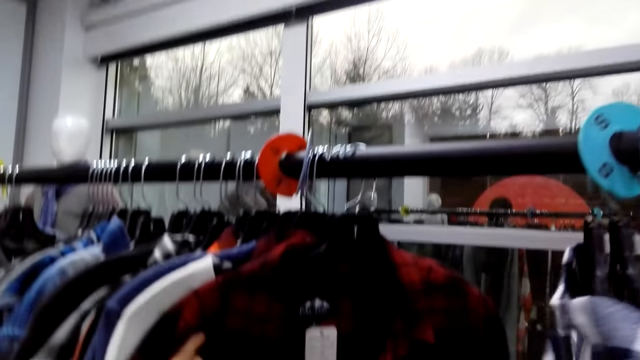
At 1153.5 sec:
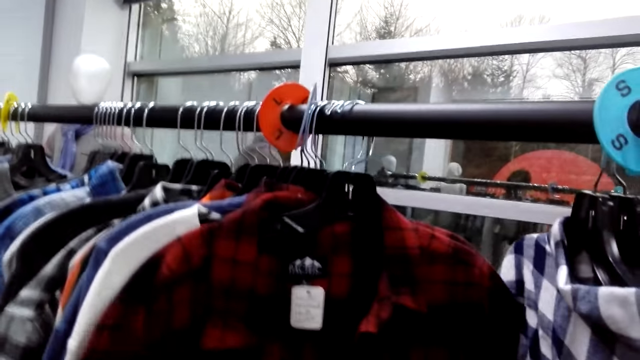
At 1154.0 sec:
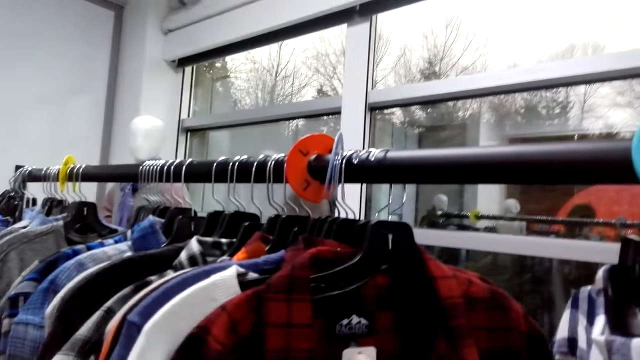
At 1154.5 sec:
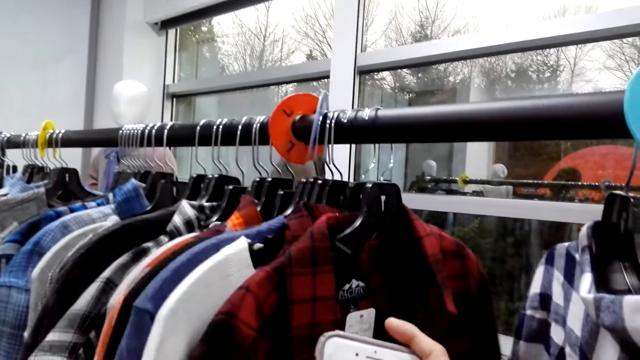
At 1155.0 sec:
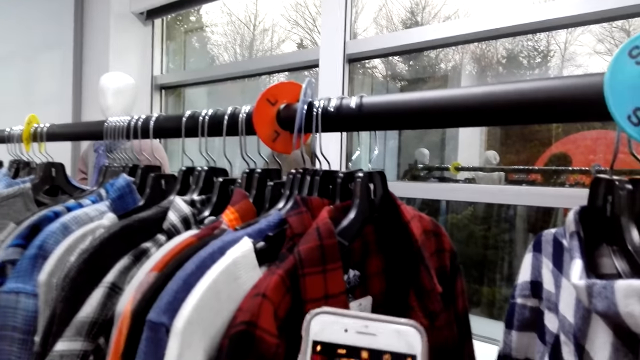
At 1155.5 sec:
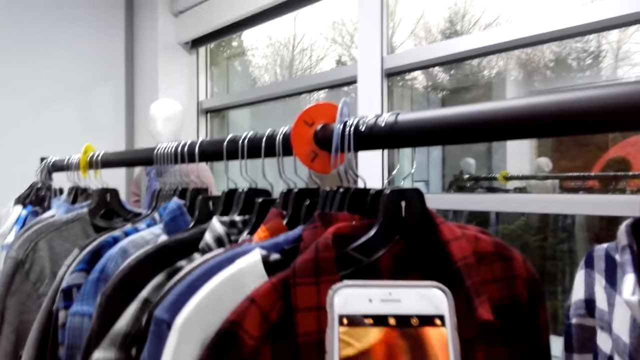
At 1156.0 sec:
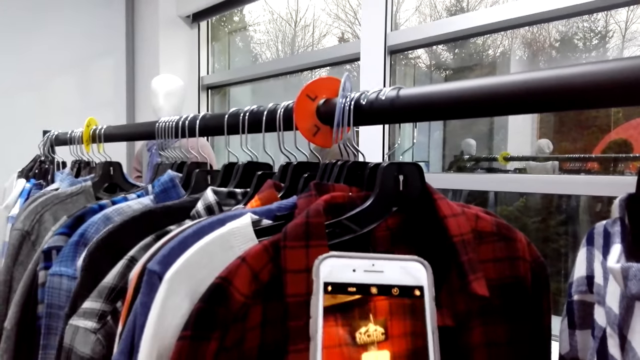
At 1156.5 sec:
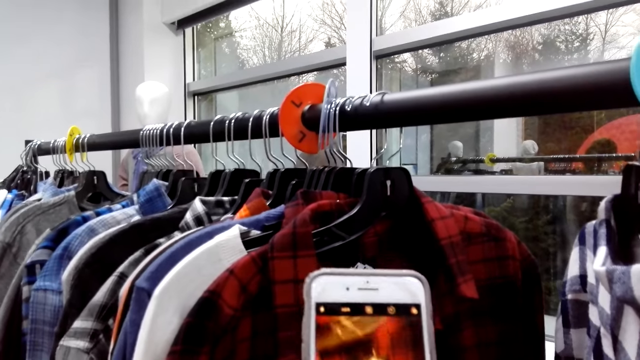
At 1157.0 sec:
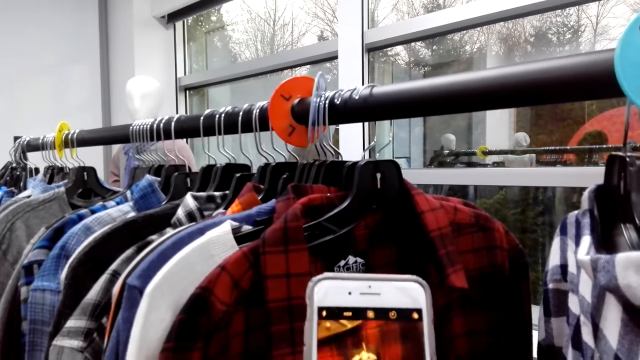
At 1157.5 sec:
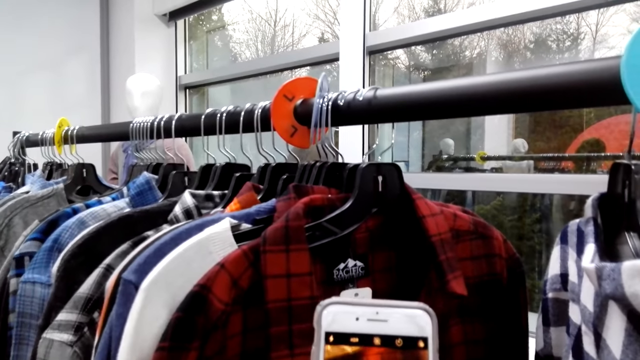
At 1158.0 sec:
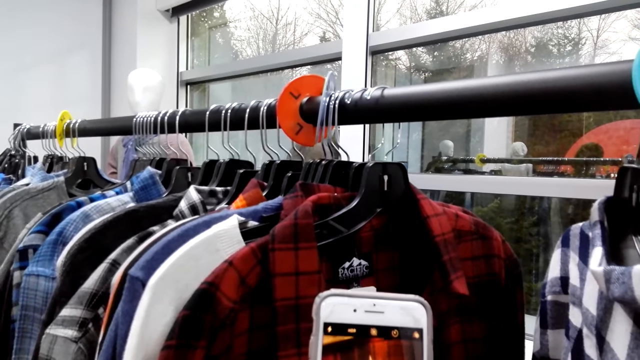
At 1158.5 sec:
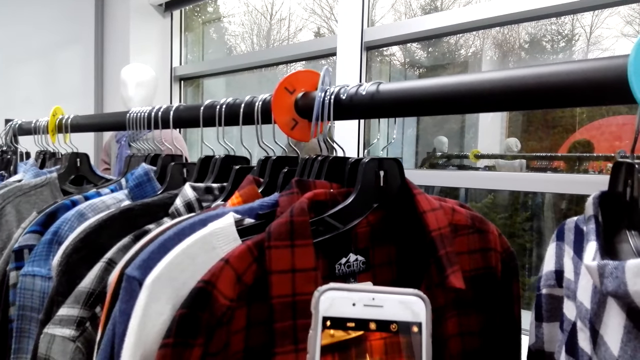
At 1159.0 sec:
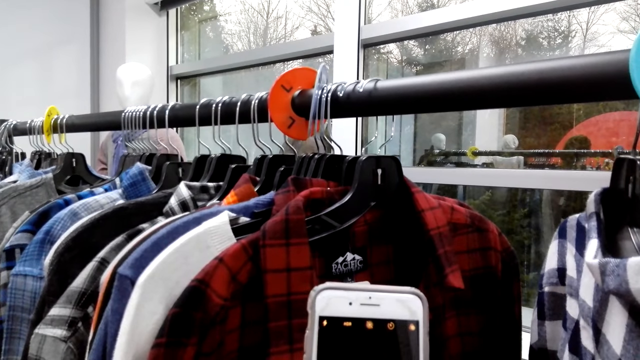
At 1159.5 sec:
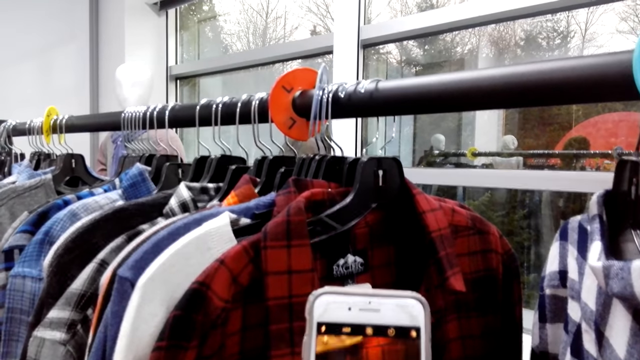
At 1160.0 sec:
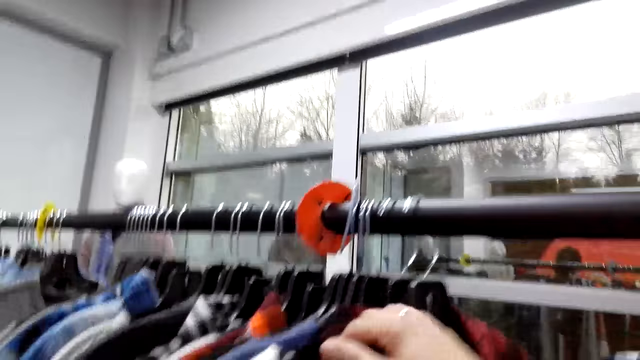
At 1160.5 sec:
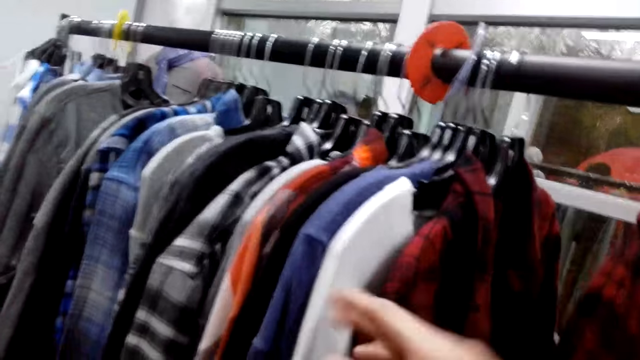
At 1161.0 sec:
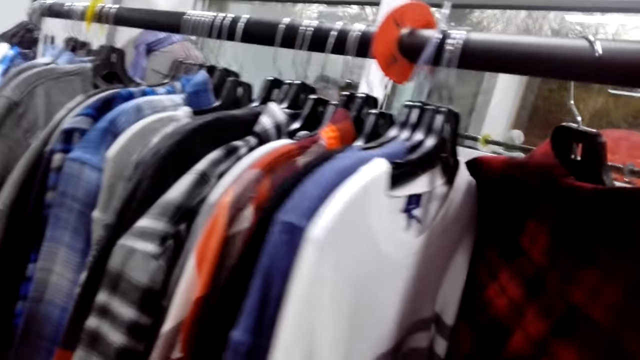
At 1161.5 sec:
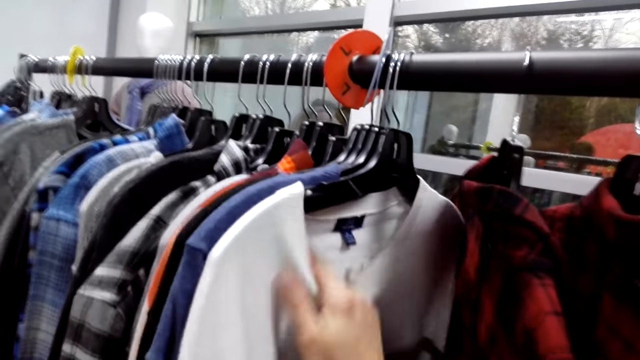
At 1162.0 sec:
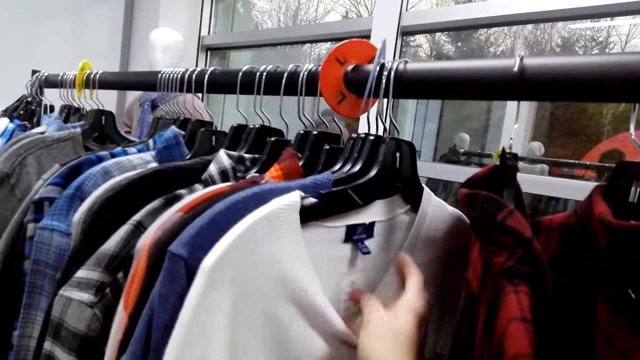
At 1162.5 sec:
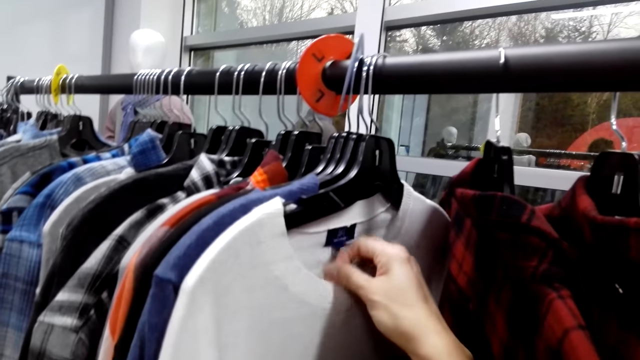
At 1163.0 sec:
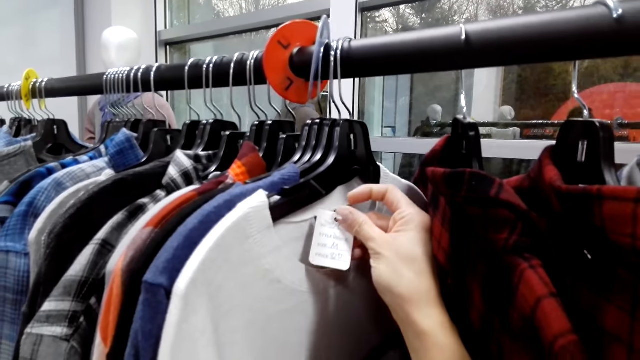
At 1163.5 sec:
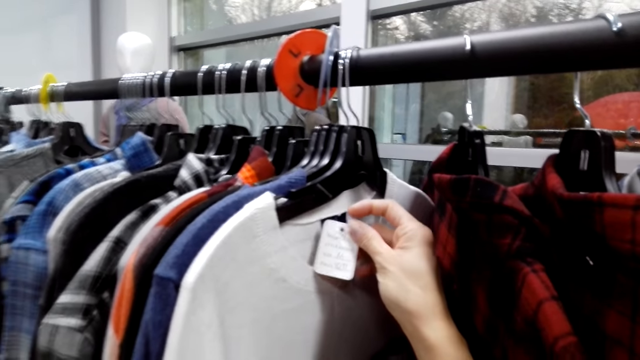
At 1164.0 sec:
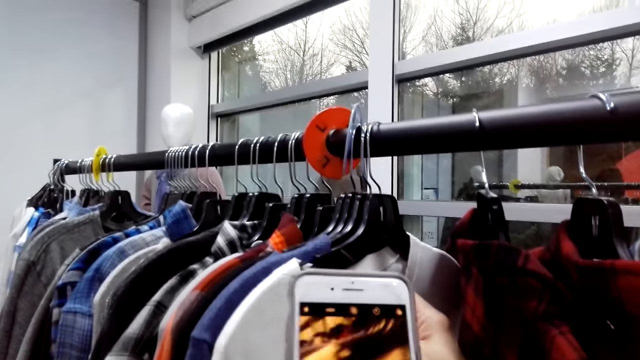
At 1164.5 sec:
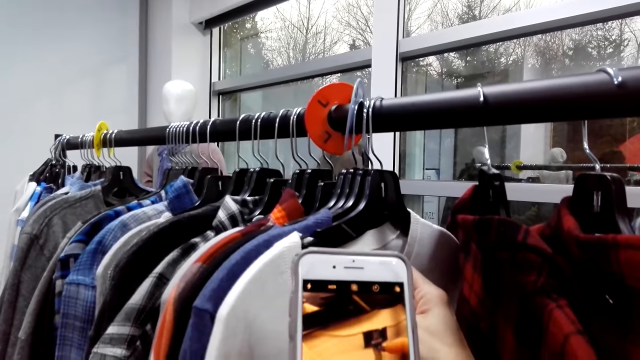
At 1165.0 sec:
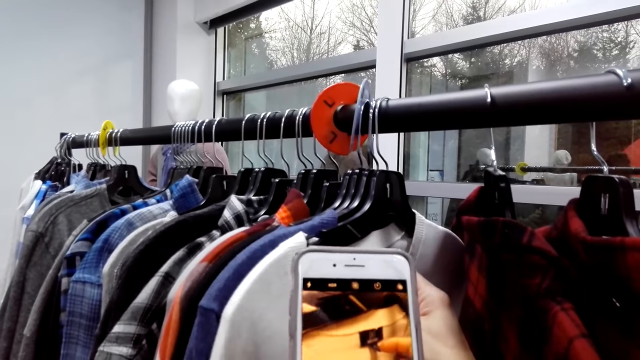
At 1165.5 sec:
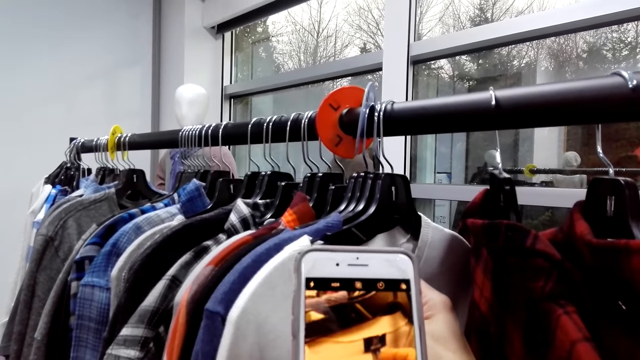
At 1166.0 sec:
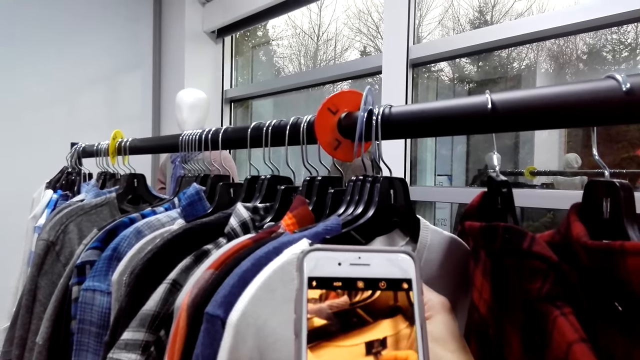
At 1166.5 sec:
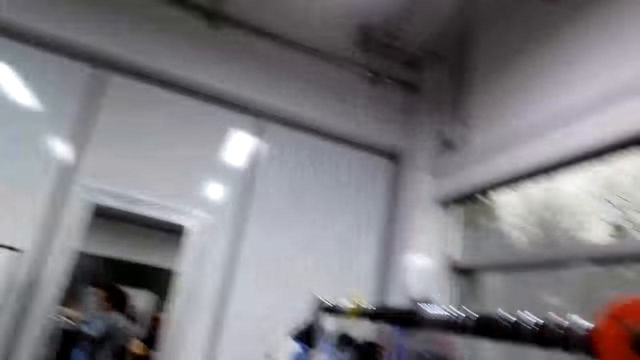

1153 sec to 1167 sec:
The camera wearer looks at a shirt. They look at the phone. They take a photo of the price tag. They operate the phone. They move a hand. They pull the clothes on the clothes rack. They look at the price tag on the jumper. They operate the phone. They take a photo of the price tag.

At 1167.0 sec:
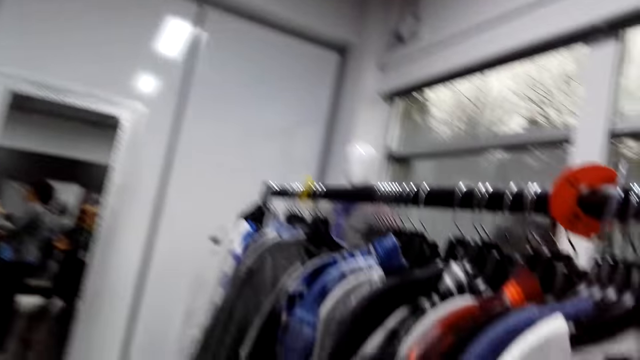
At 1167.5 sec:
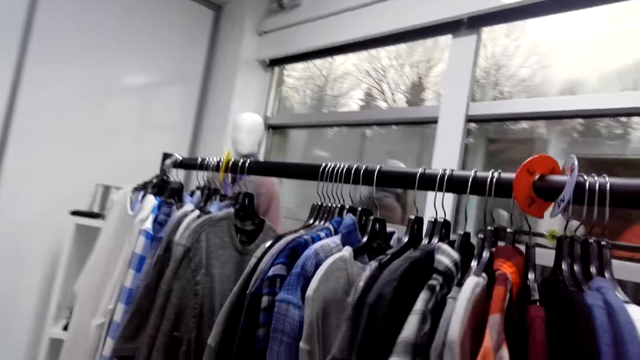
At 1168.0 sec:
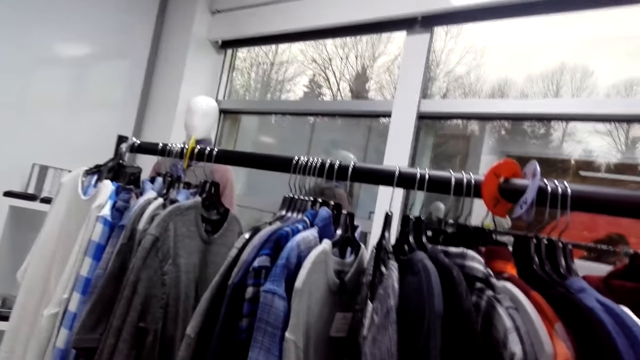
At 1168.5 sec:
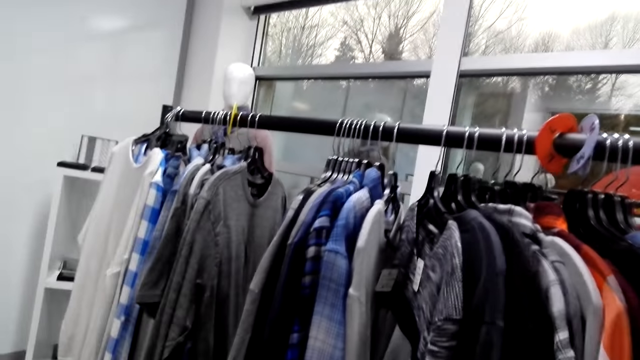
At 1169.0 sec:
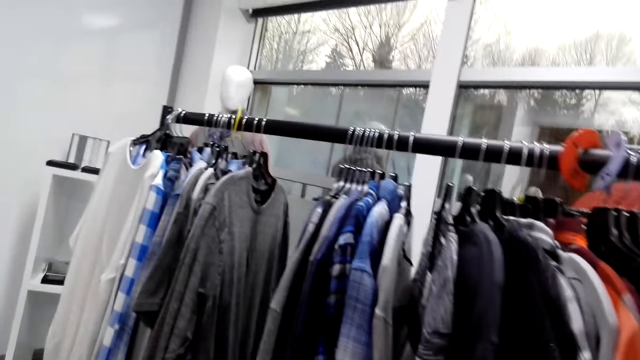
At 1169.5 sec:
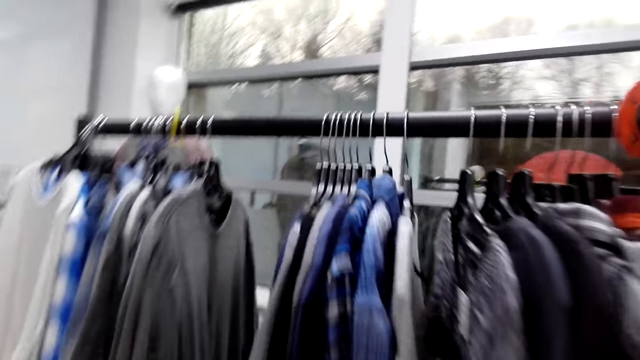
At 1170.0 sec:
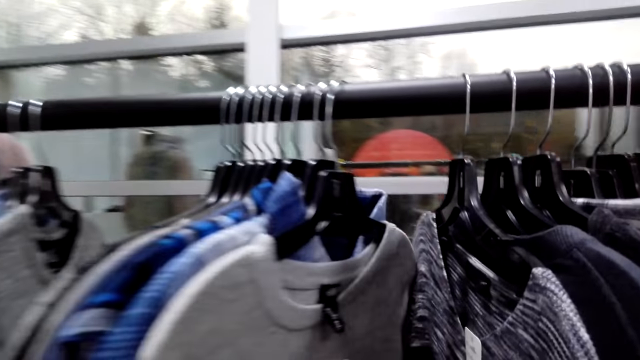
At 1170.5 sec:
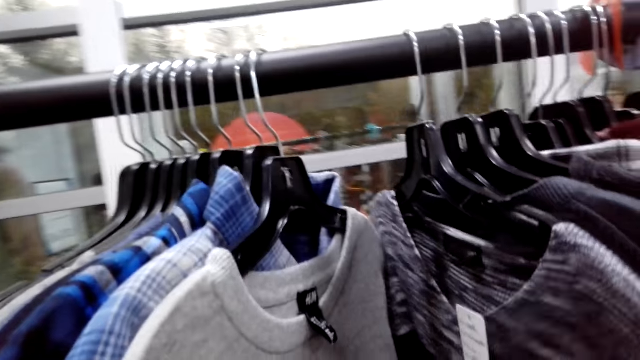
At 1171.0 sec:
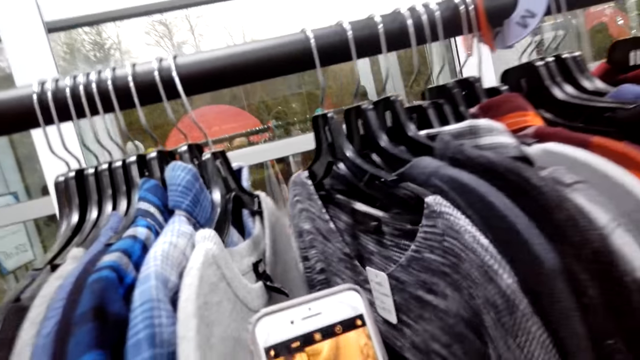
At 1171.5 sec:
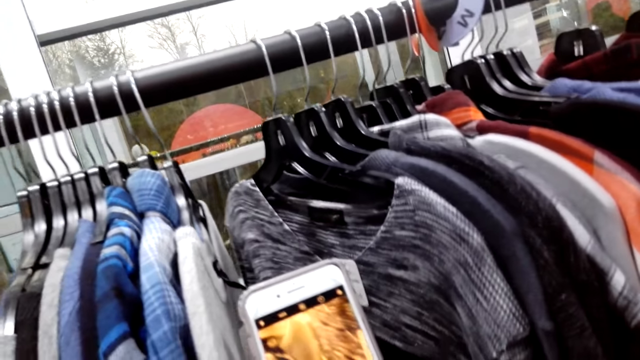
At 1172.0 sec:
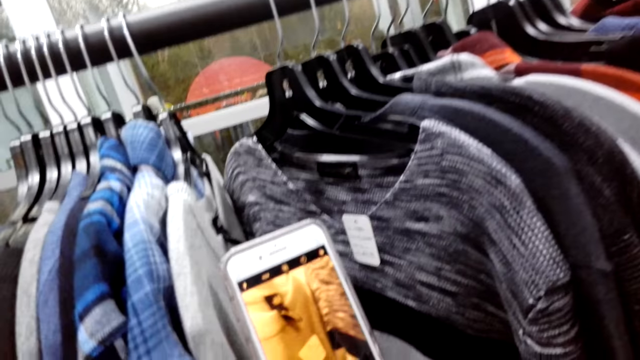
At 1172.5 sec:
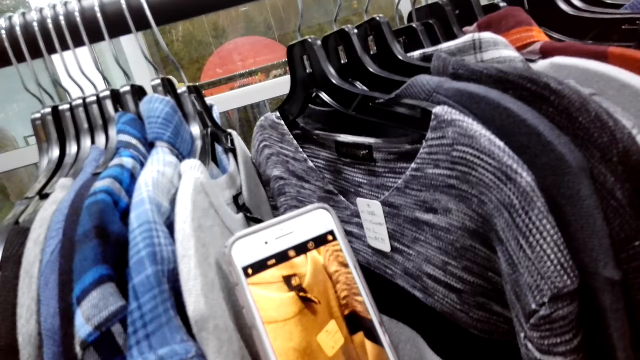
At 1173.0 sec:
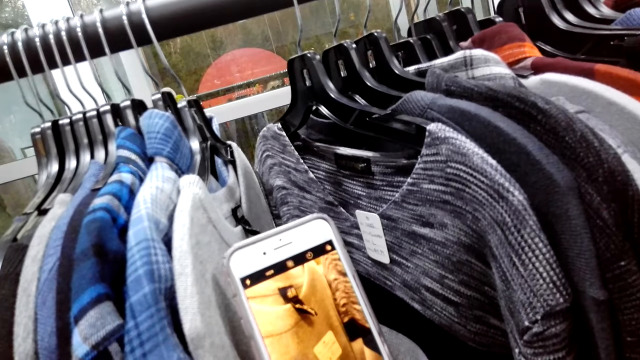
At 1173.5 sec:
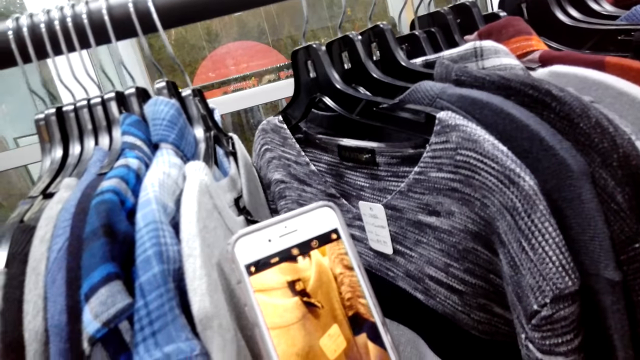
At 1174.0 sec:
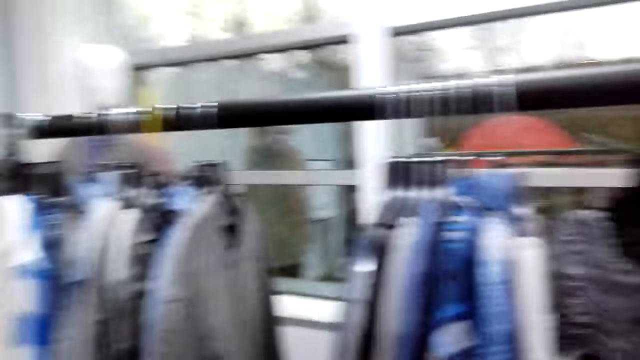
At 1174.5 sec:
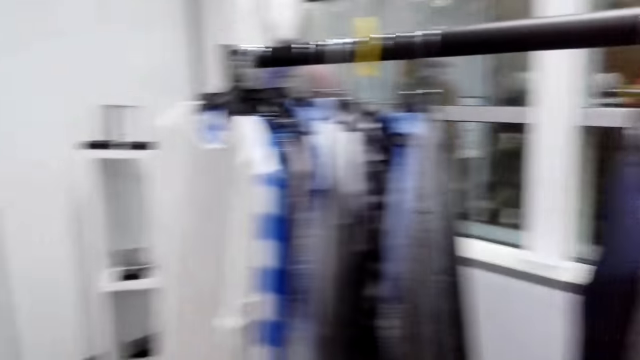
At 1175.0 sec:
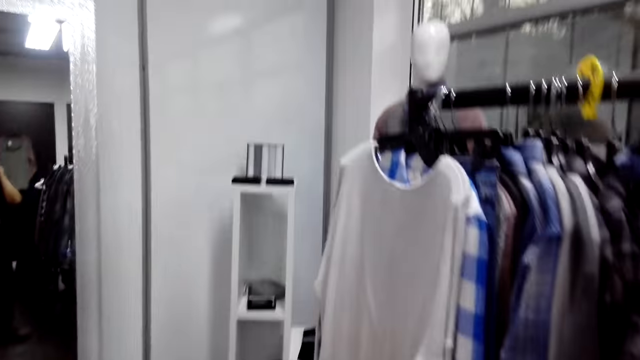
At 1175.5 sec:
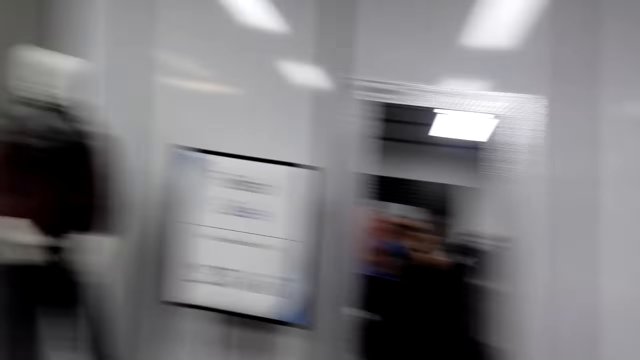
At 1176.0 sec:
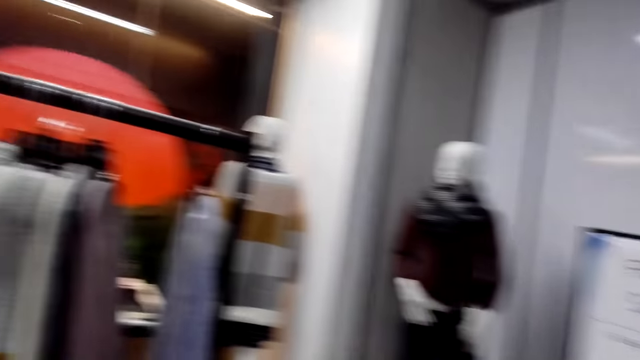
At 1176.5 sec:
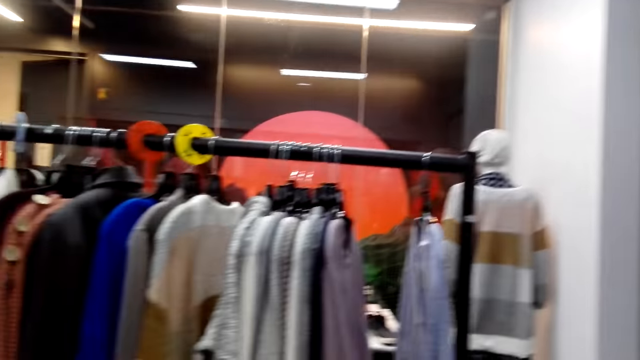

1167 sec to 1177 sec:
The camera wearer looks around. They peruse through the clothes on the clothes rack. They move the clothes. They take a photo of the jumpers on the clothes rack. They operate the phone. They move around the boutique.
